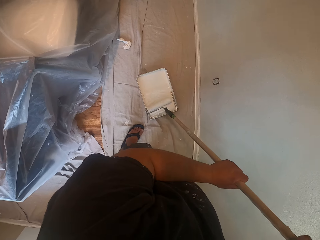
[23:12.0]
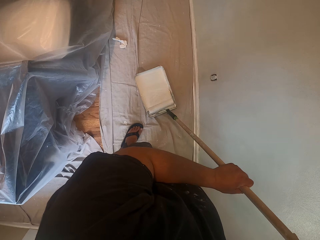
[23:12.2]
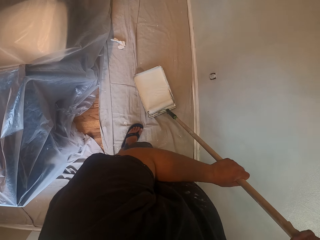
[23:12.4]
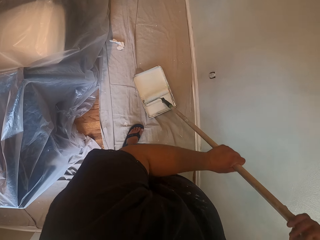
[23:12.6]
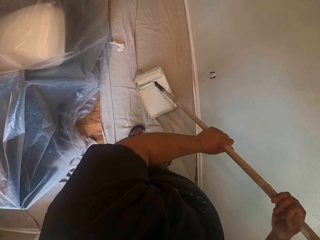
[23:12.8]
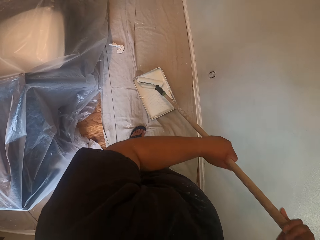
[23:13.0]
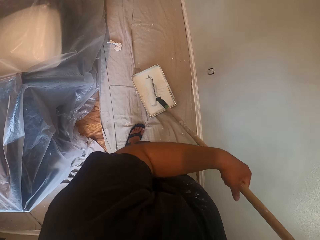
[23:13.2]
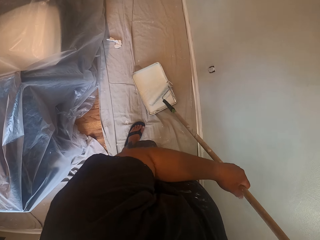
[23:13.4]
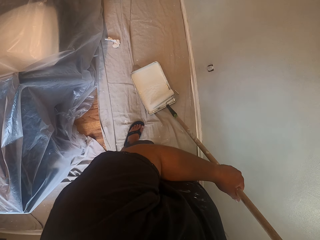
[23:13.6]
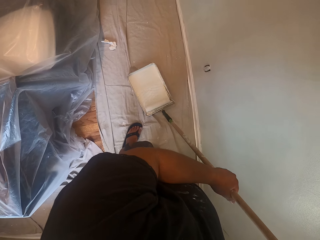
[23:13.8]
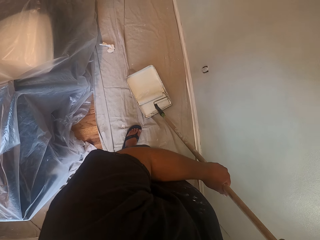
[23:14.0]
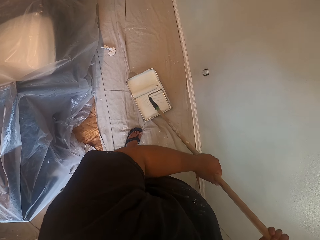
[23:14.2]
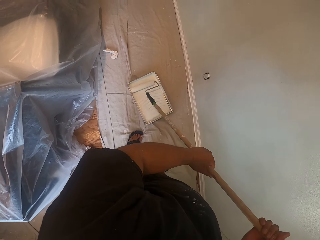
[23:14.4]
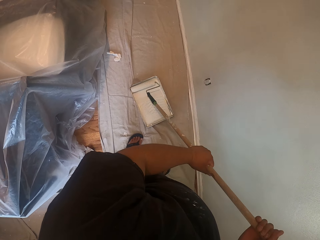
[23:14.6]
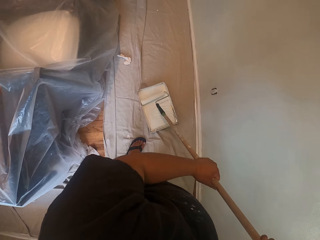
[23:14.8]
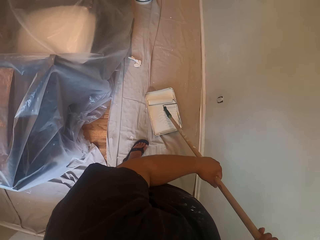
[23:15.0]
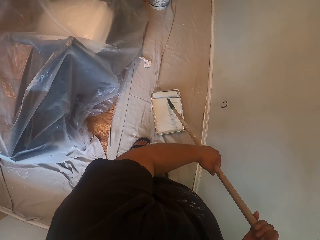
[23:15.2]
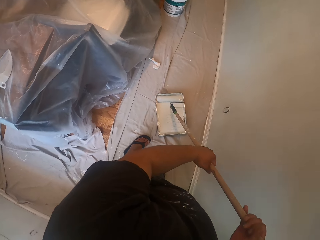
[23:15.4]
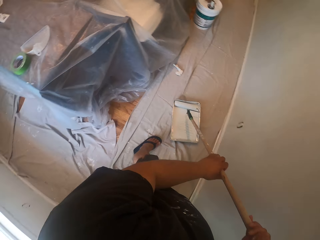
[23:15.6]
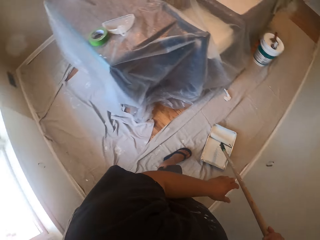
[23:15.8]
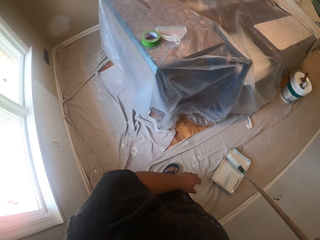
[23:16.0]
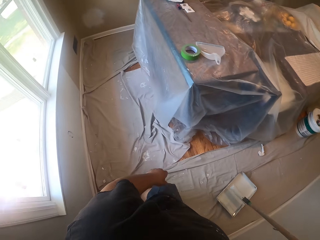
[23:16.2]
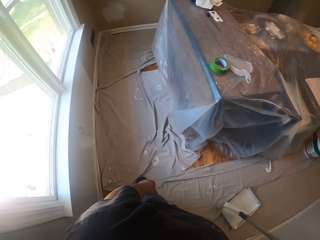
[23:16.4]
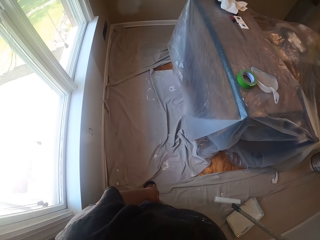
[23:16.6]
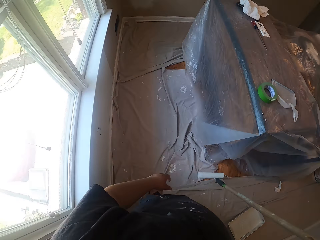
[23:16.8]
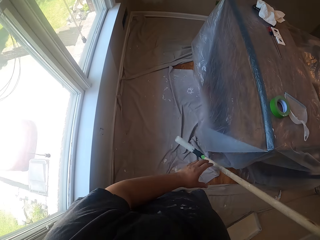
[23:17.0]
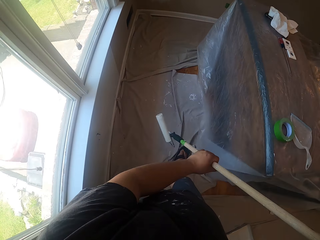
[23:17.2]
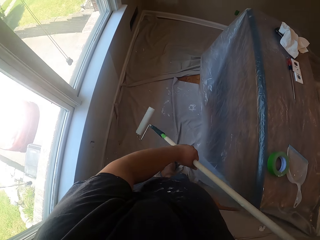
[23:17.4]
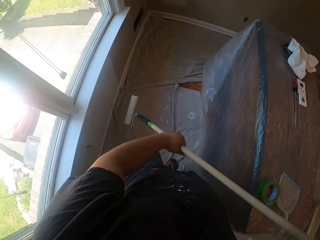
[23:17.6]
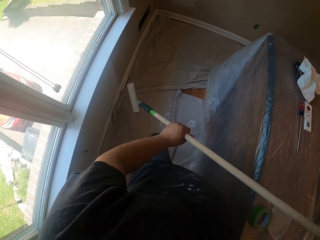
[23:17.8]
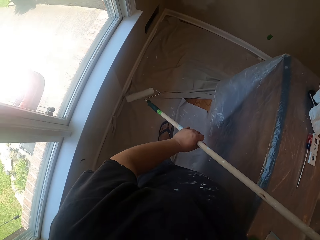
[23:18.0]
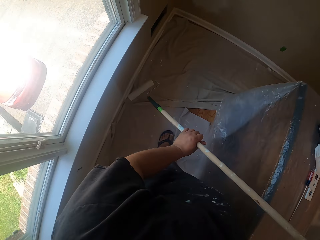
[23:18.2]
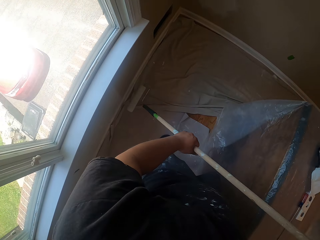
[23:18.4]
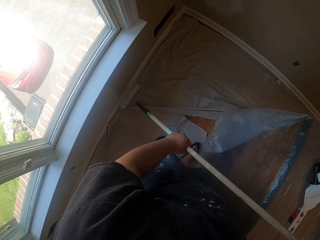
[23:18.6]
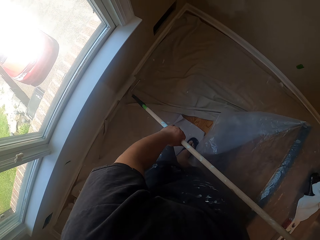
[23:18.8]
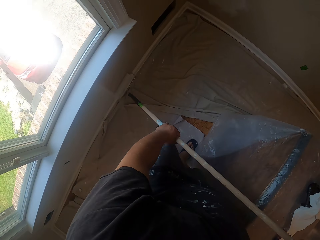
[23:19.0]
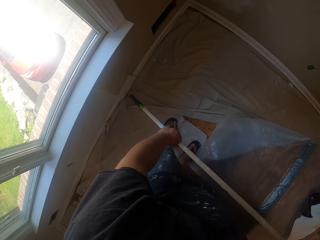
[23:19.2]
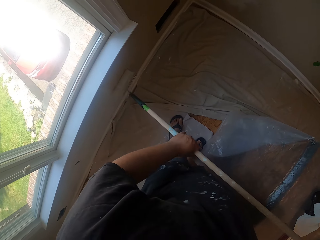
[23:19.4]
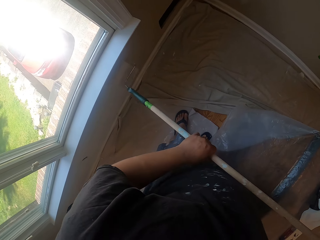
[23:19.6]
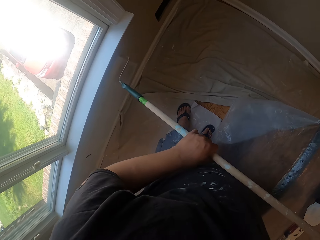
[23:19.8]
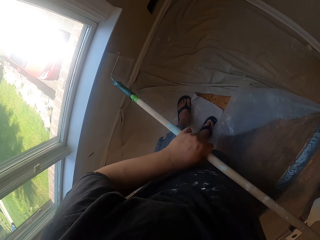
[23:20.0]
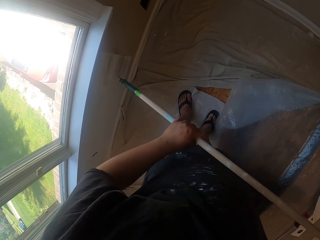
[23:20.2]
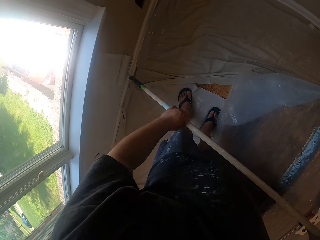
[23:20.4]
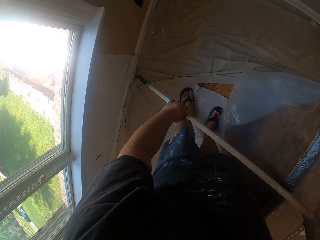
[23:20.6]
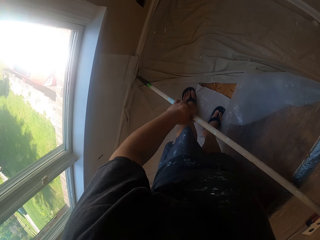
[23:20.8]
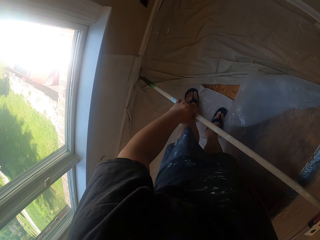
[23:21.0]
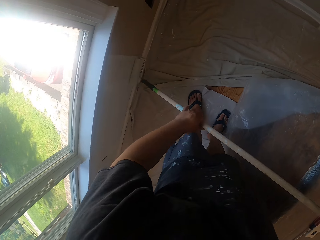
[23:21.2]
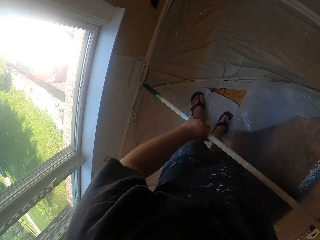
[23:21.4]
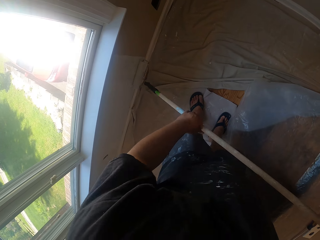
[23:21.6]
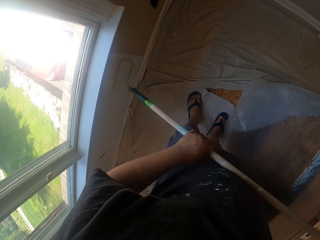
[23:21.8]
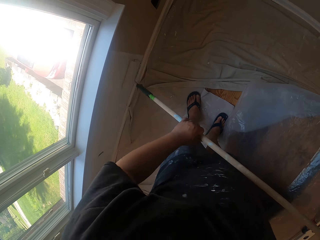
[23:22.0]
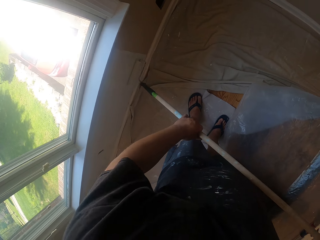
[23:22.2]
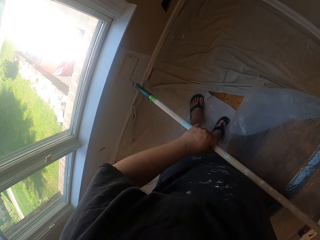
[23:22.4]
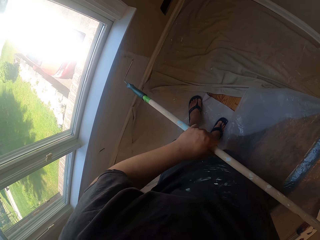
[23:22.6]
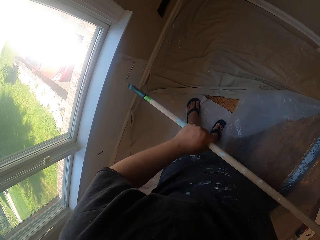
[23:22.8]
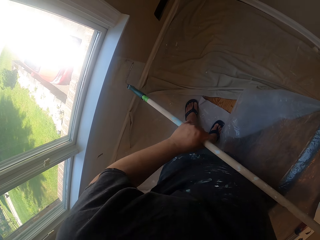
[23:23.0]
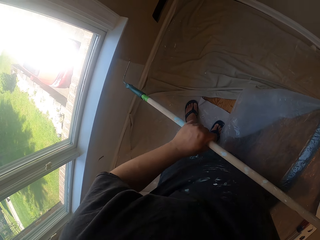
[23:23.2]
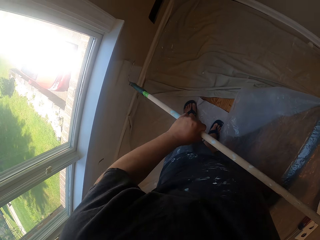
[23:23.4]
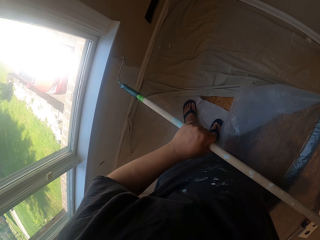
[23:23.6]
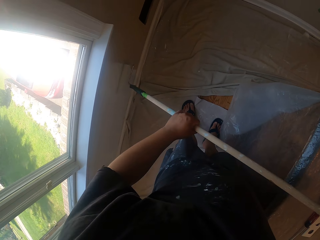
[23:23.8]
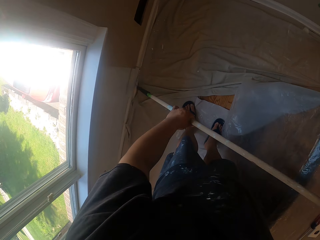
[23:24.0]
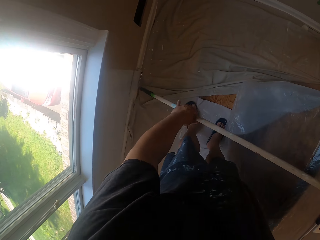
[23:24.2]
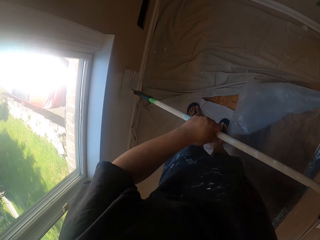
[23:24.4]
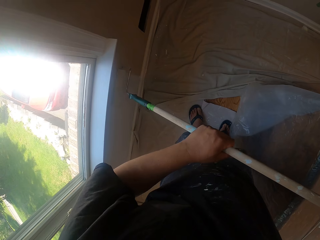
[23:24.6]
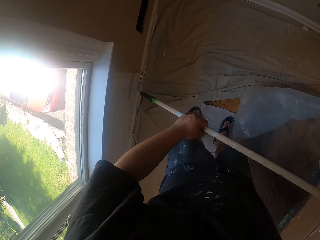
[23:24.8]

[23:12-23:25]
The camera wearer walks towards the wall. They paint the wall of the room with the roller brush.

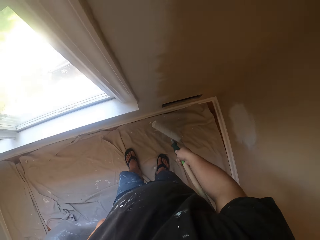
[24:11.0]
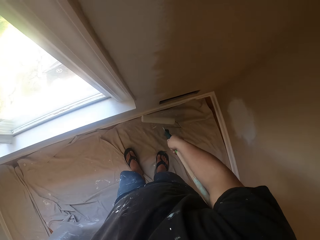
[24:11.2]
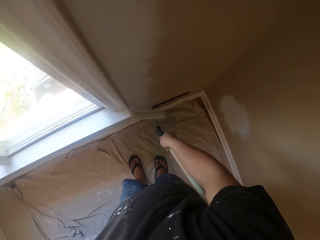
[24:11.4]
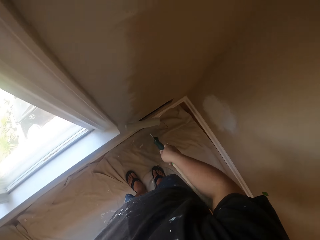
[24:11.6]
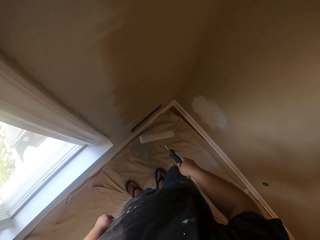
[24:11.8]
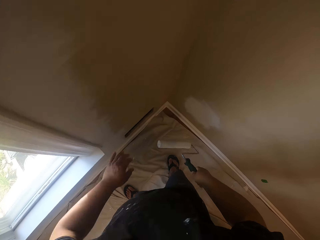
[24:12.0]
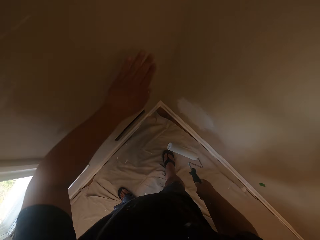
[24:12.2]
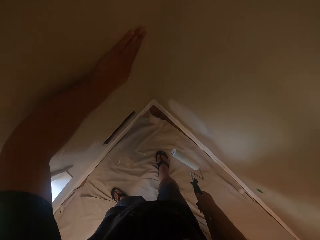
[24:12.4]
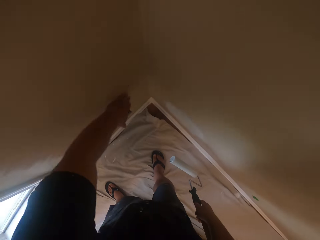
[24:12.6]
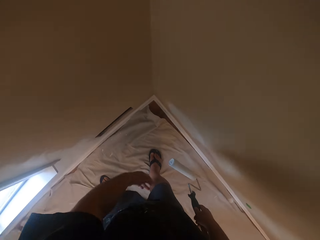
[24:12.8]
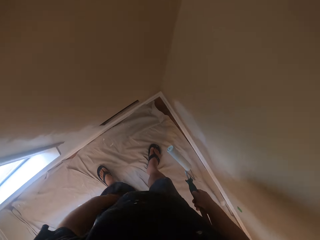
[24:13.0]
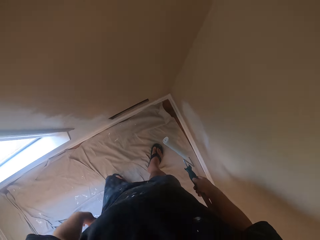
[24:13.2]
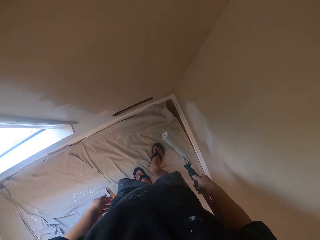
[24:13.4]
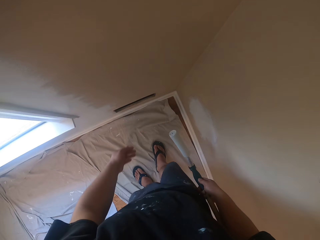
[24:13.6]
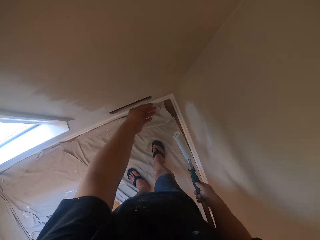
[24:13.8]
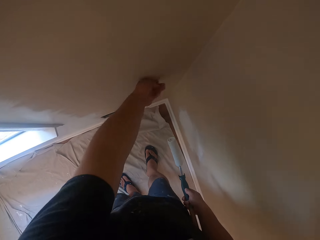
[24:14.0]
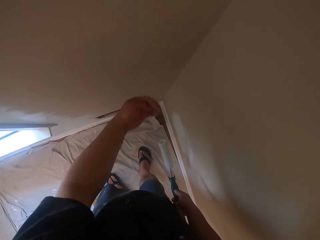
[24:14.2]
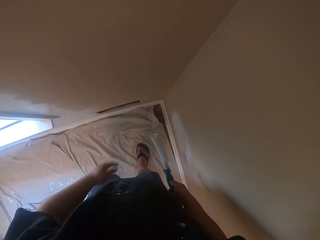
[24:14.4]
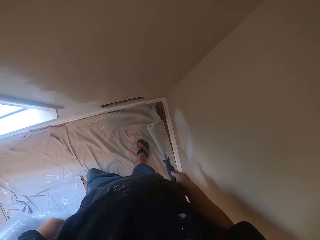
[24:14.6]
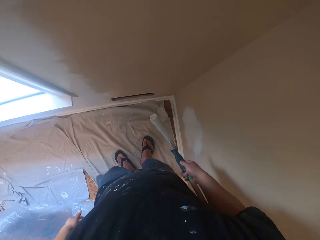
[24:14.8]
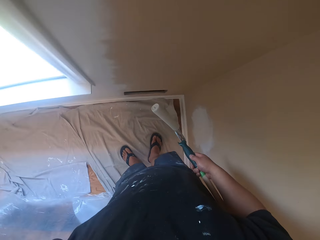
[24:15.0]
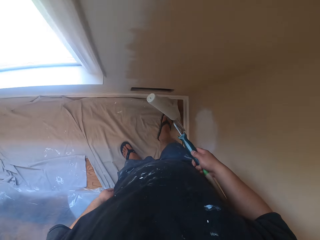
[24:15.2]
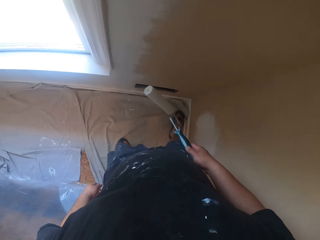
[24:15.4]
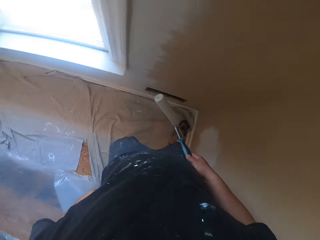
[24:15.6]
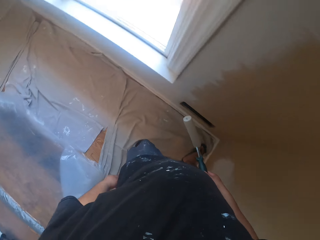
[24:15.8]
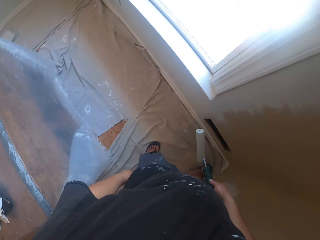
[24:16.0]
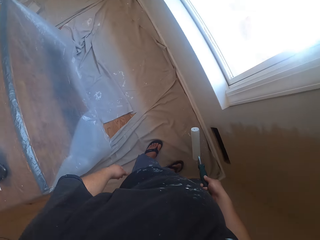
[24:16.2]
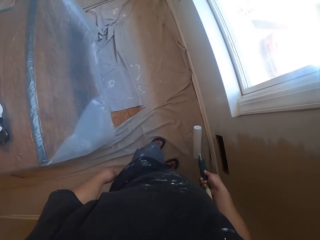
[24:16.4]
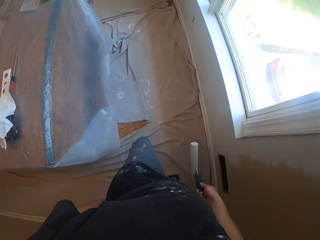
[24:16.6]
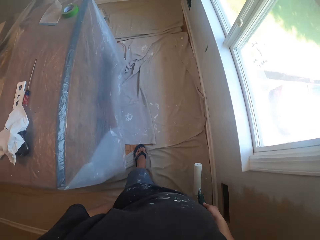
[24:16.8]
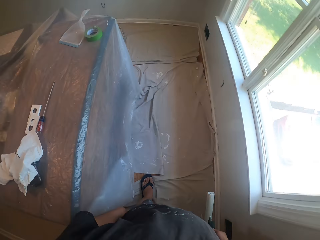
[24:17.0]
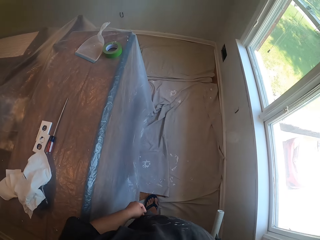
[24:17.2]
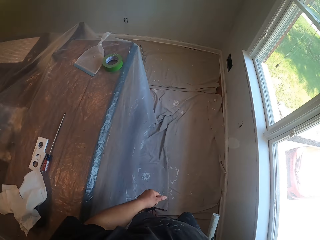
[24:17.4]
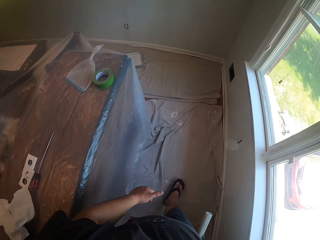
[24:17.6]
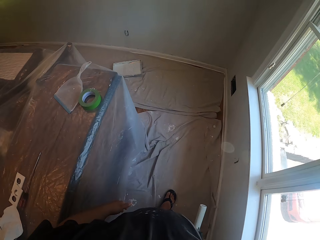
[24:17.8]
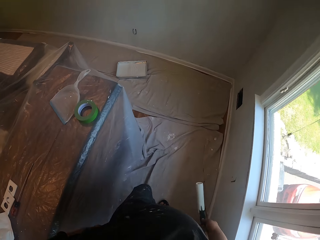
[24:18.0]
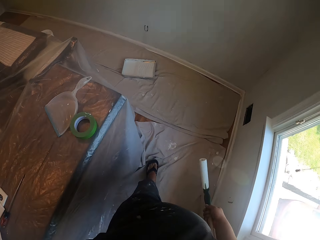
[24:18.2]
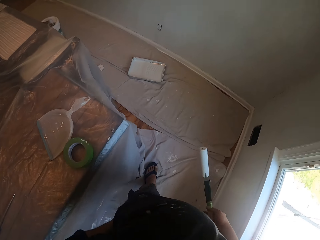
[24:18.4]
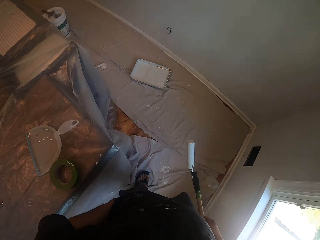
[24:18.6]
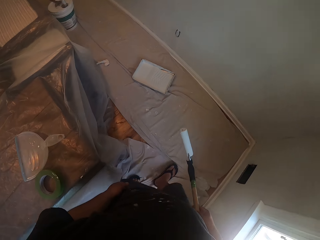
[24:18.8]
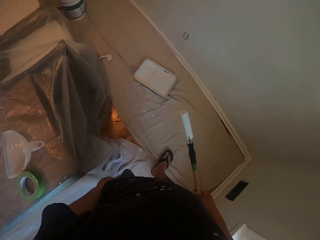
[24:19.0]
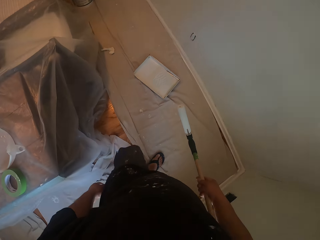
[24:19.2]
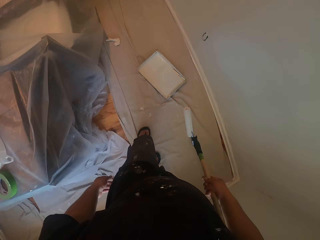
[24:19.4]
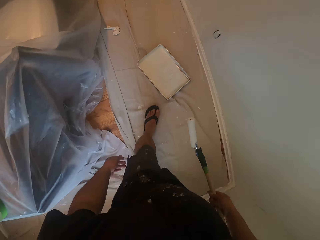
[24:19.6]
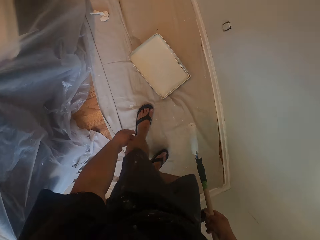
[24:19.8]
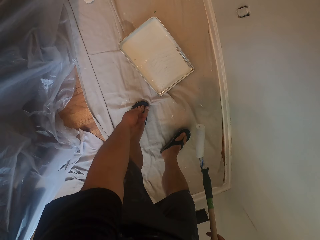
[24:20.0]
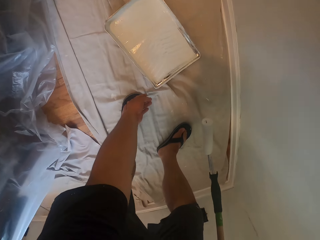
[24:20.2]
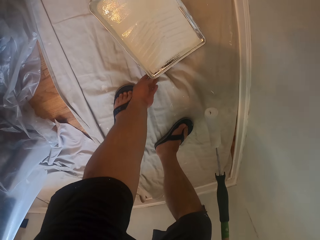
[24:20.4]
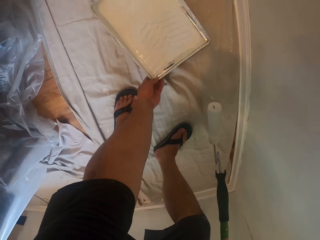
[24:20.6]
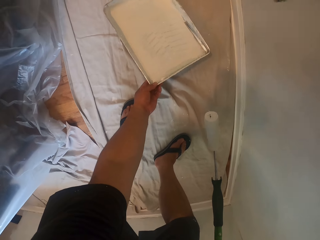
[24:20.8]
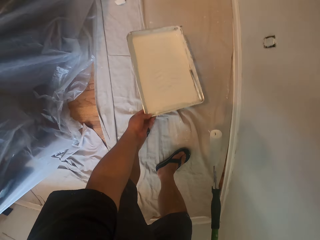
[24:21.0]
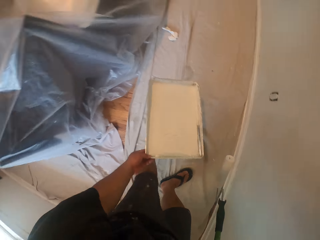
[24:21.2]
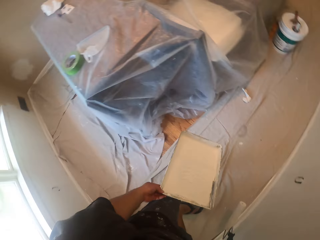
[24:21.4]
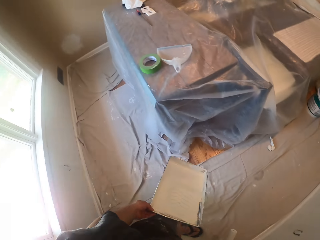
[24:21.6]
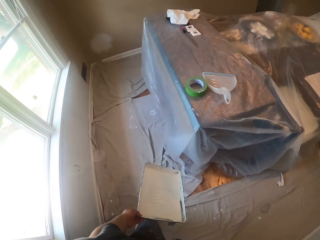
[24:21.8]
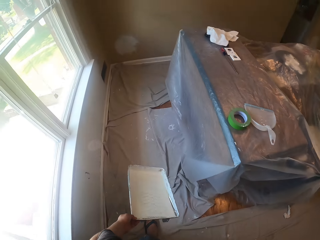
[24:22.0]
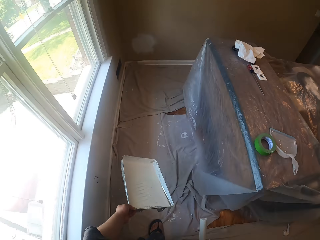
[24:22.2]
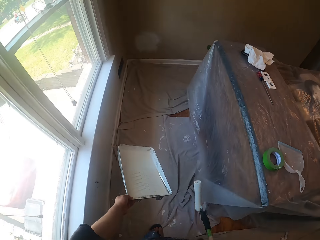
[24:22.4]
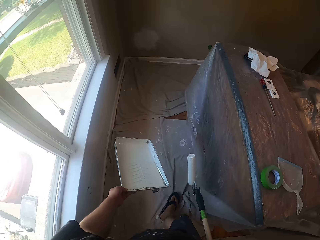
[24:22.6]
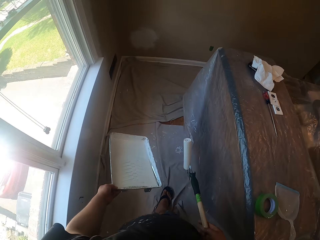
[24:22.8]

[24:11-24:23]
The camera wearer brushes the wall of the room with his left hand. He aligns a piece of cloth with his leg. He walks to the paint container on the floor. He carries the paint container from the floor with his left hand. He walks to the wall with the paint can.
